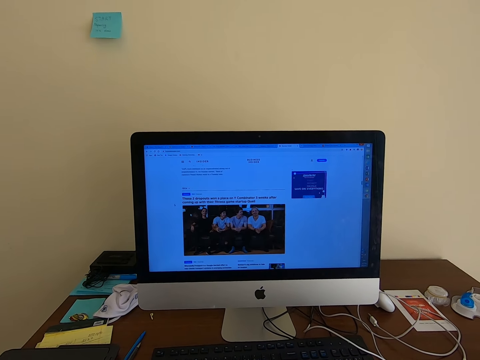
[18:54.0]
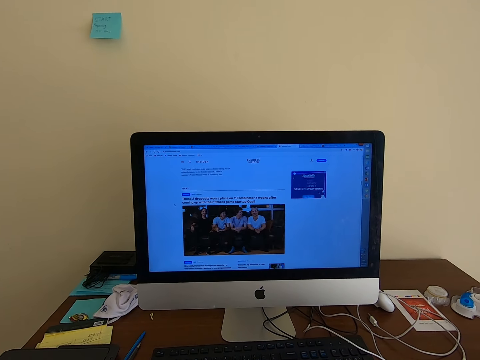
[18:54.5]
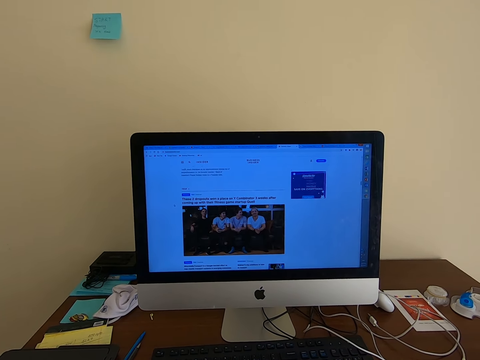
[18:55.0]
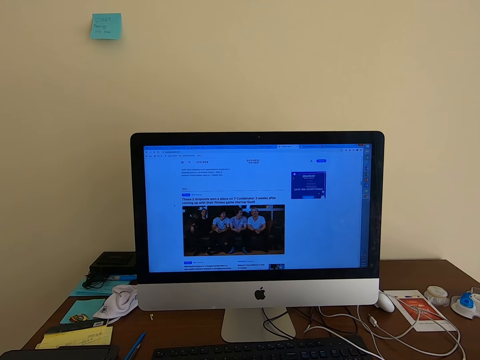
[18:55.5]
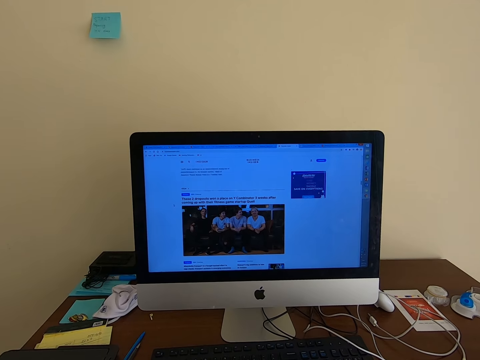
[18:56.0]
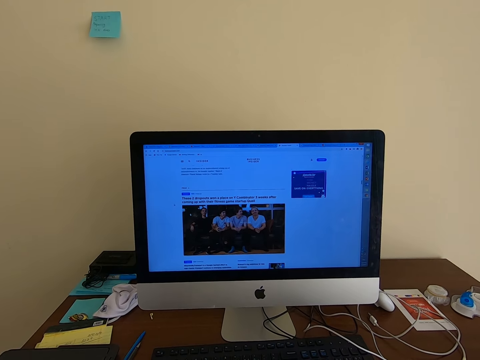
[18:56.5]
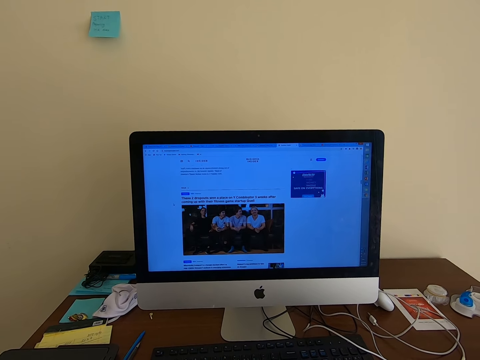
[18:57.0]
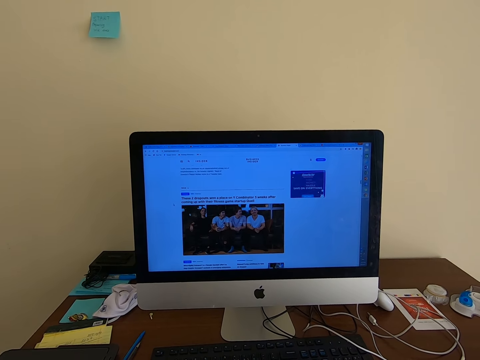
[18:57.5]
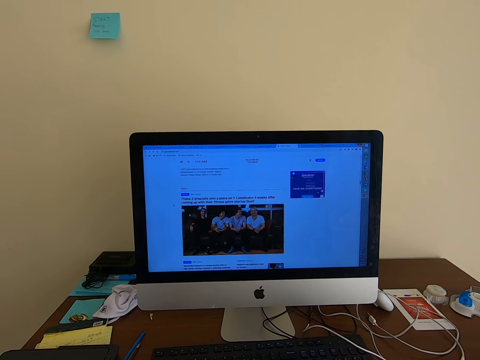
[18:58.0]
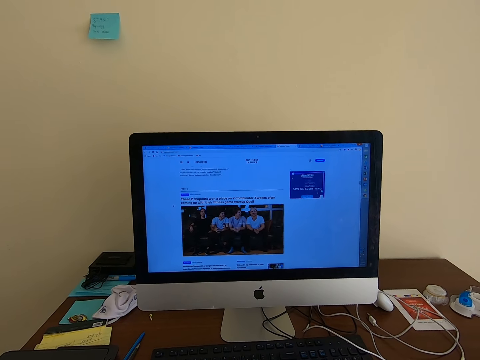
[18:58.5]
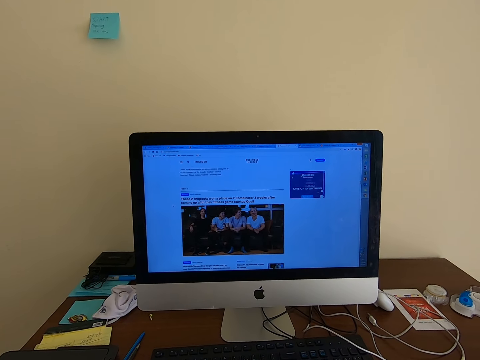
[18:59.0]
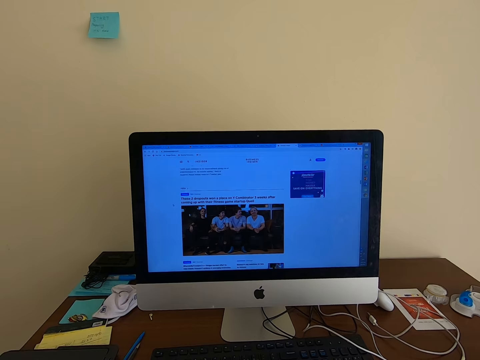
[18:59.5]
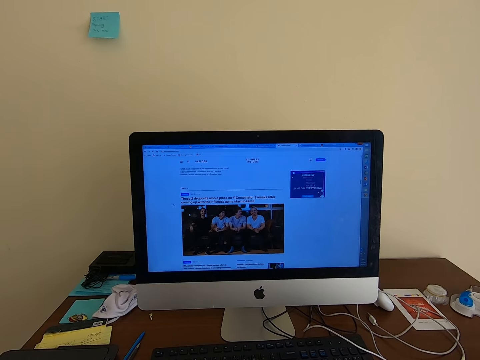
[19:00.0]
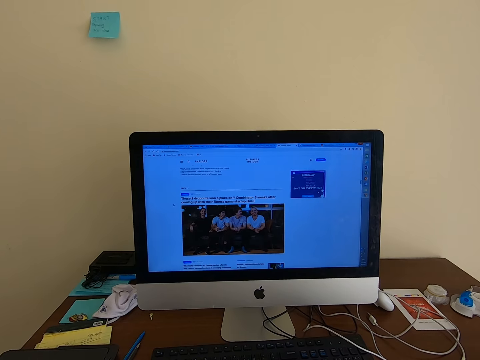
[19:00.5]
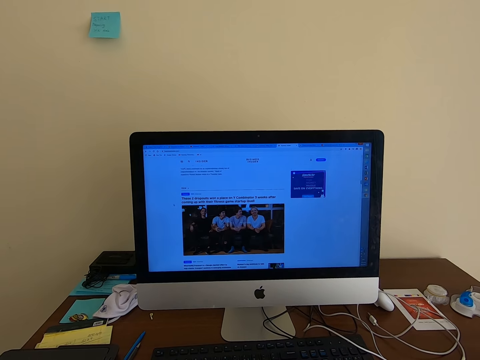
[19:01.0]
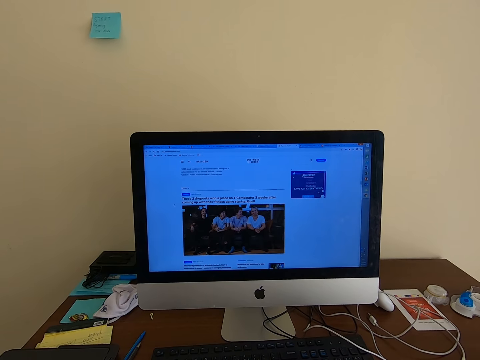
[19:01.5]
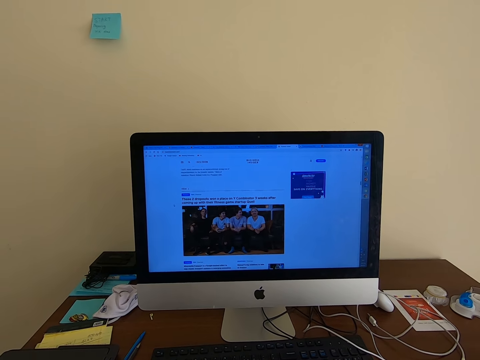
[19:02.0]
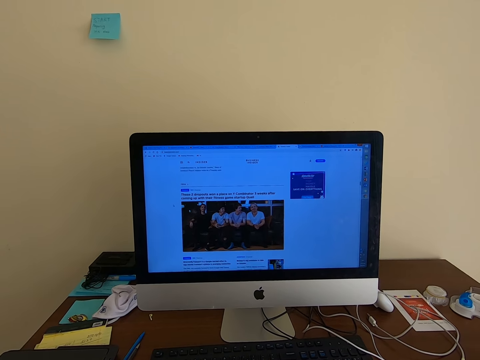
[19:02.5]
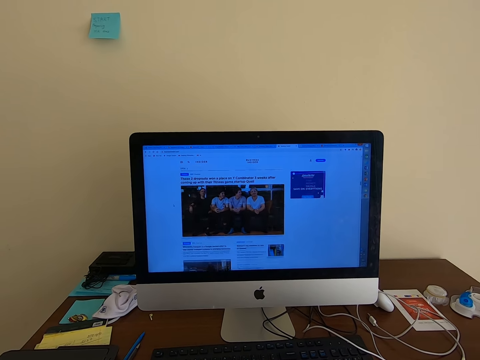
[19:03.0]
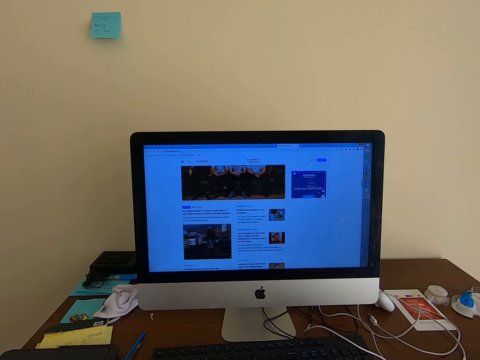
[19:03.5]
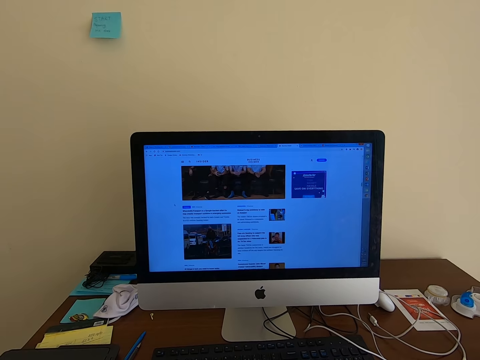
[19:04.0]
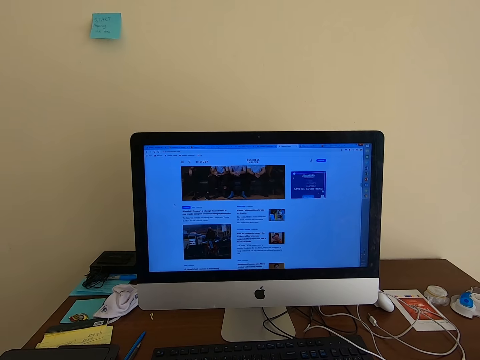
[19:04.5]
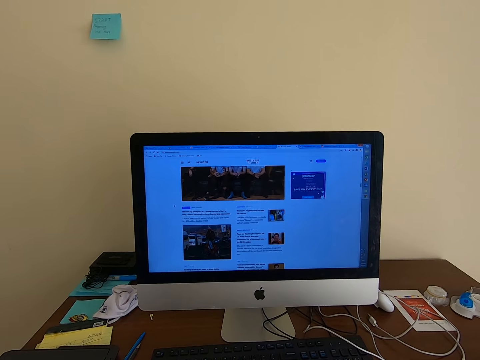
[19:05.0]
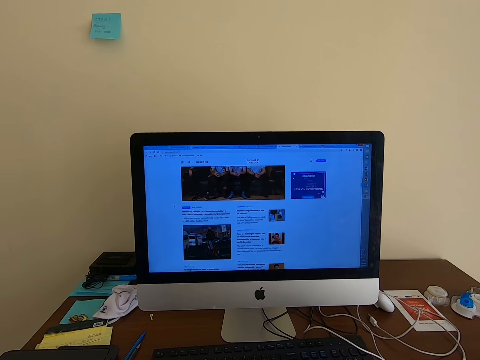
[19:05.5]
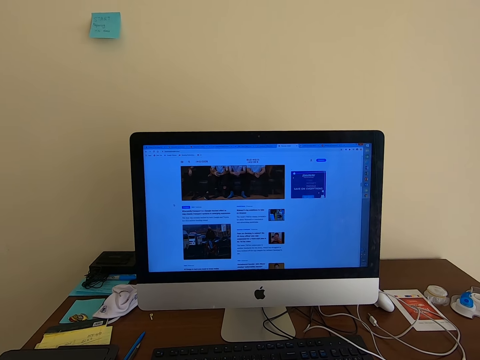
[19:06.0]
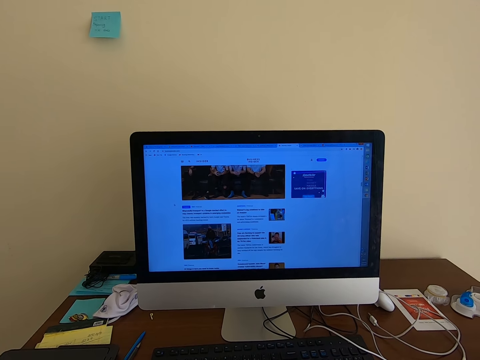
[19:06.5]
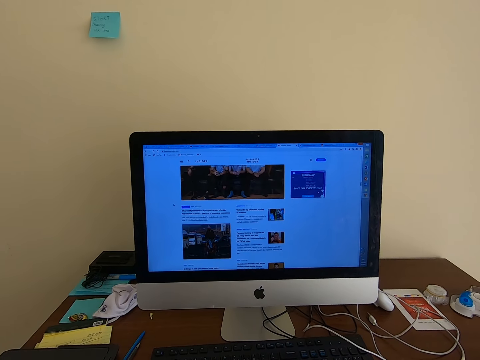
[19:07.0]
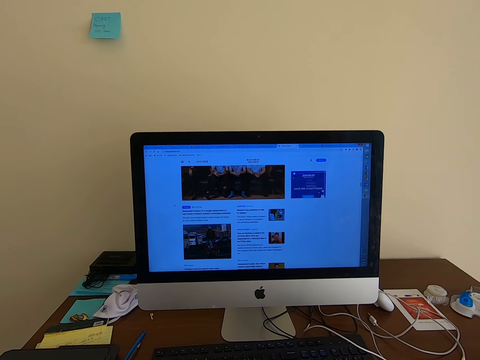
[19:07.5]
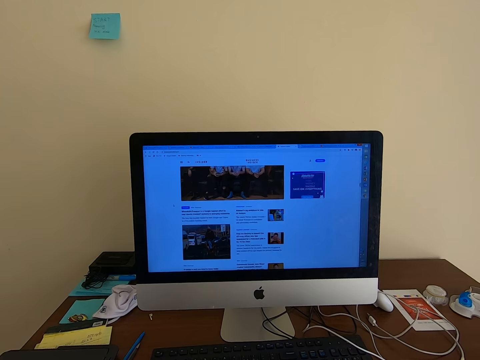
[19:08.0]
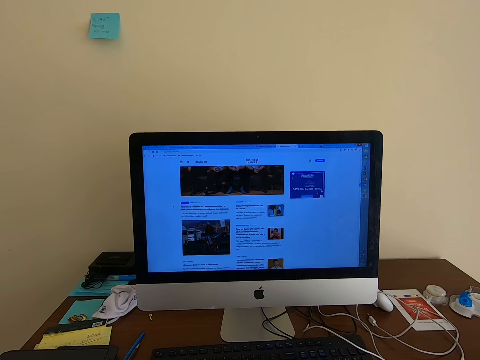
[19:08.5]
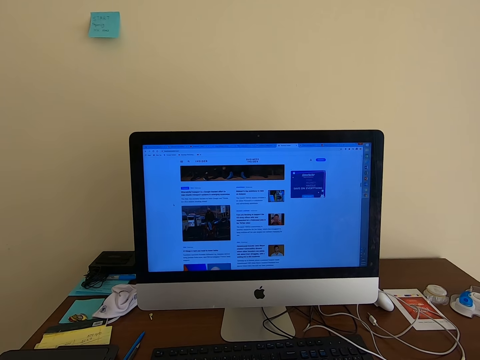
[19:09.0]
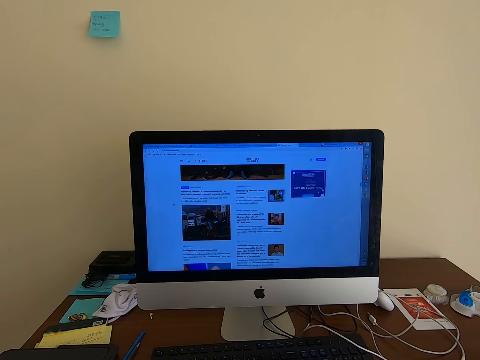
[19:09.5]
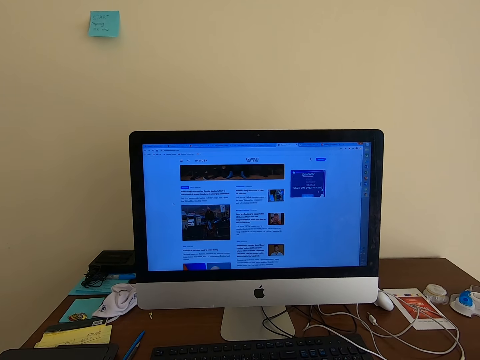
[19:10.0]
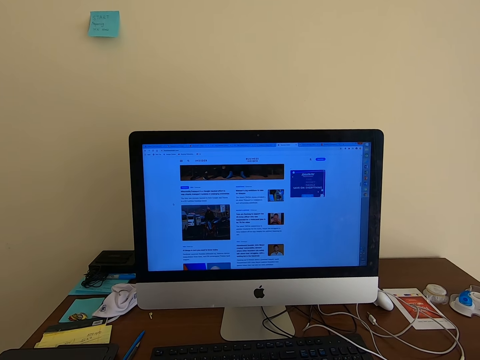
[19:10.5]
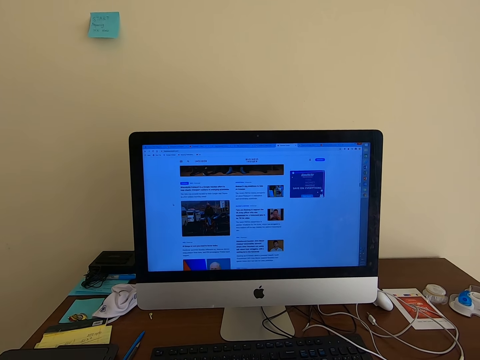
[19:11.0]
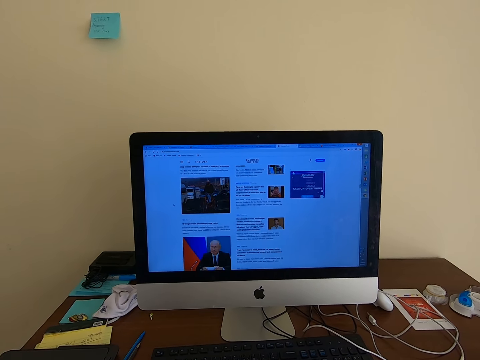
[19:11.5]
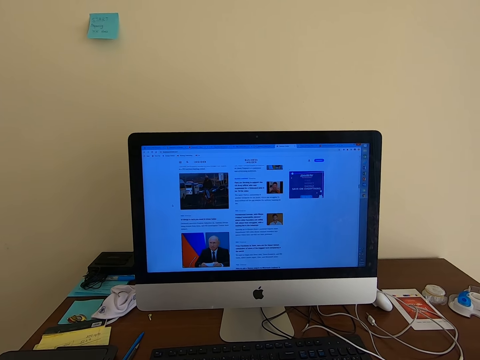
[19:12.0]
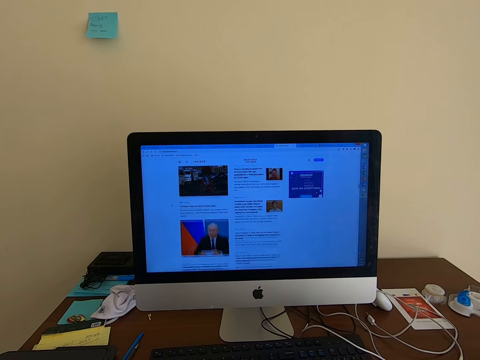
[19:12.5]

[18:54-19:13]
The camera wearer looks at the desktop. They scroll the mouse. They operate the keyboard. They look at the desktop. They operate the keyboard. They scroll the mouse.

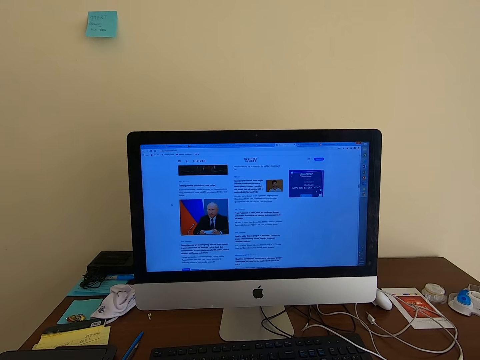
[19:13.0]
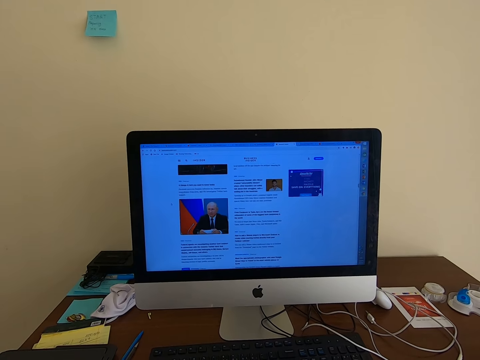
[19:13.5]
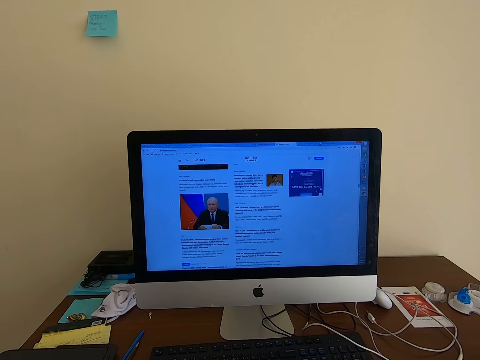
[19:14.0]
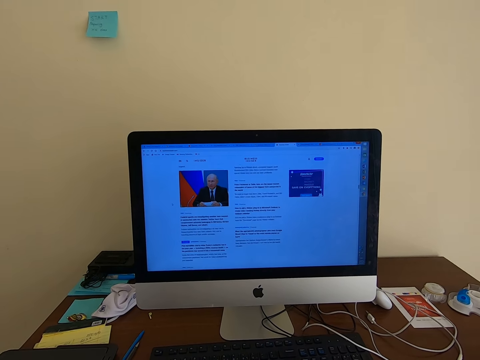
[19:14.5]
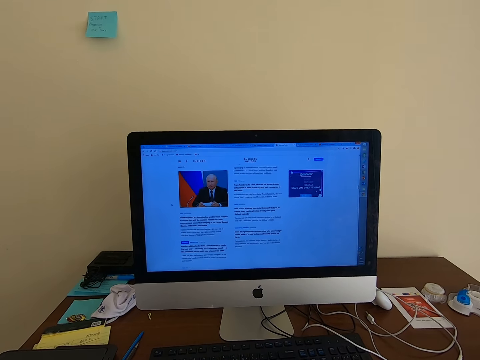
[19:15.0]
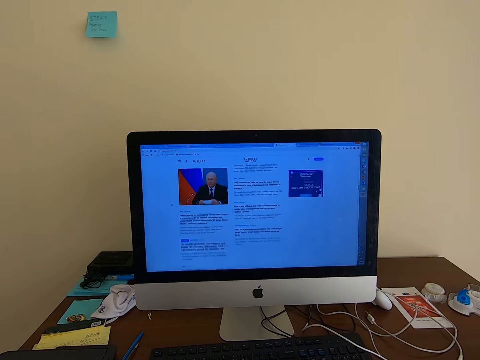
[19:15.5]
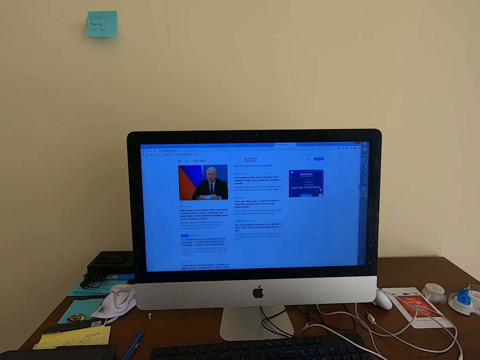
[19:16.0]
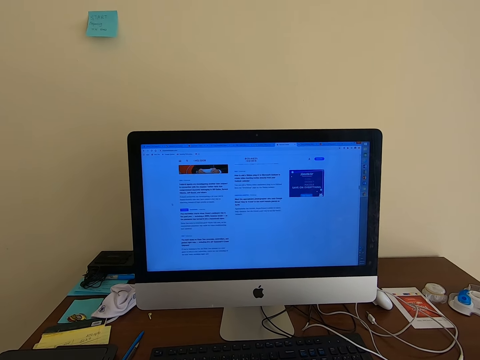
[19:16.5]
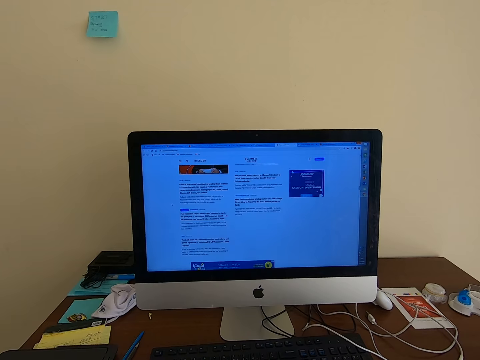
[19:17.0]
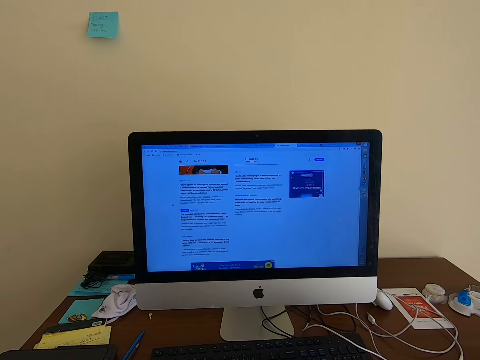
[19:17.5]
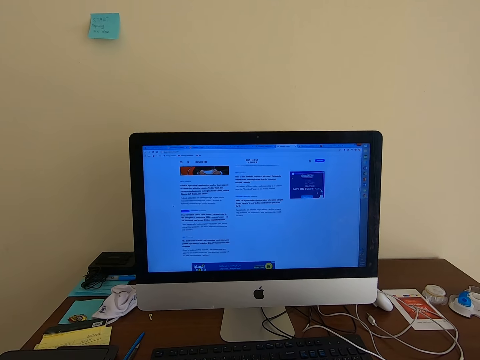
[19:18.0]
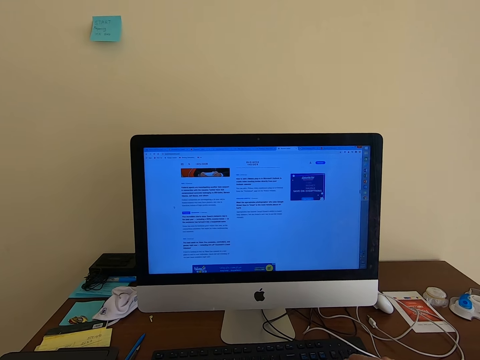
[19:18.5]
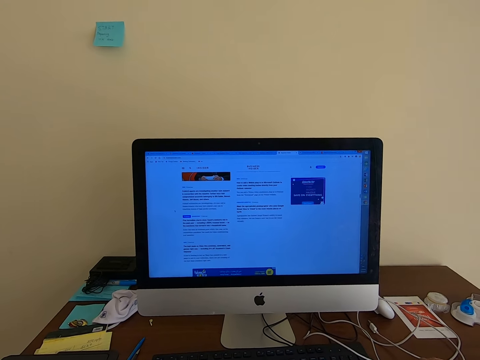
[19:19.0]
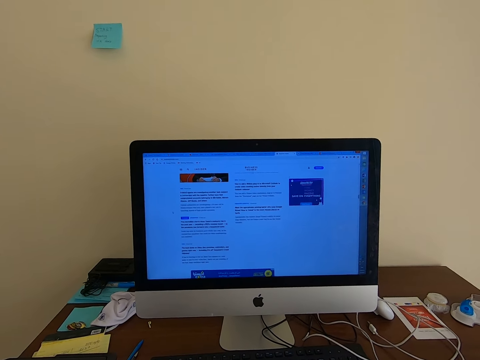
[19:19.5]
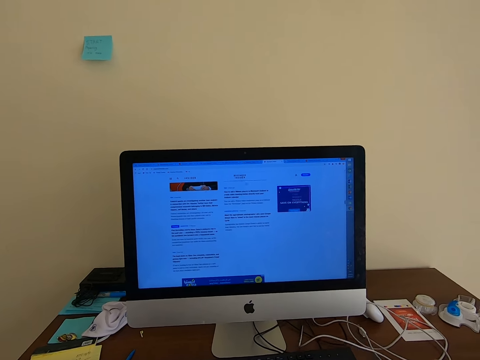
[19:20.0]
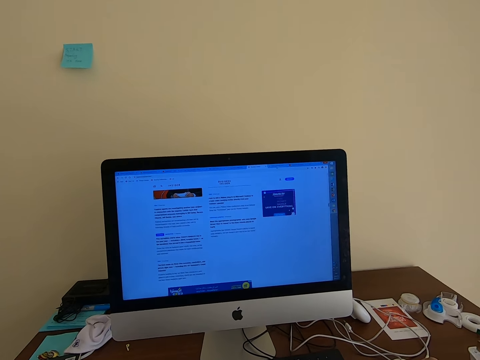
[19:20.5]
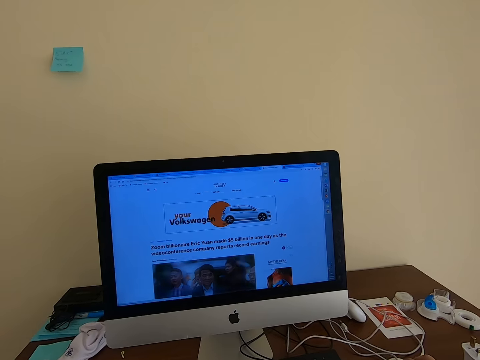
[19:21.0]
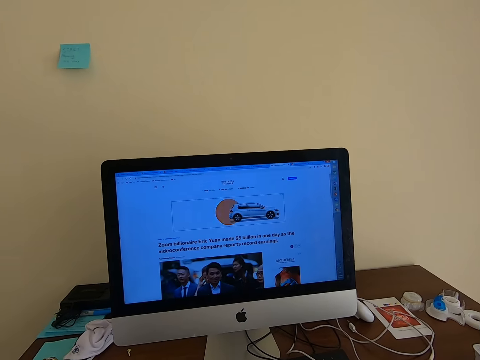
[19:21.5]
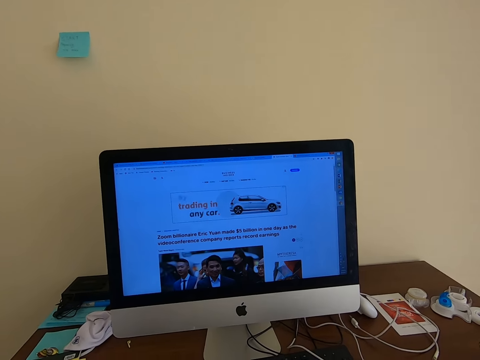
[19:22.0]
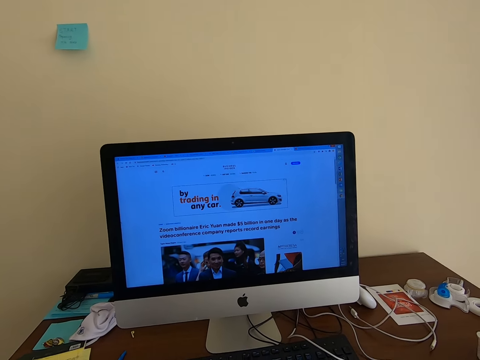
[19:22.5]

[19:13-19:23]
The camera wearer looks at the desktop. They scroll the mouse. They open a link.
